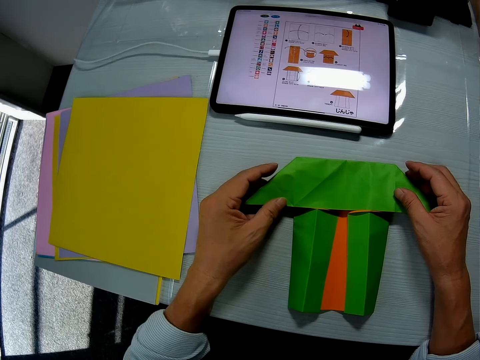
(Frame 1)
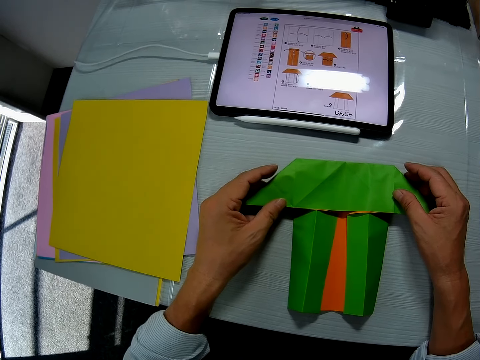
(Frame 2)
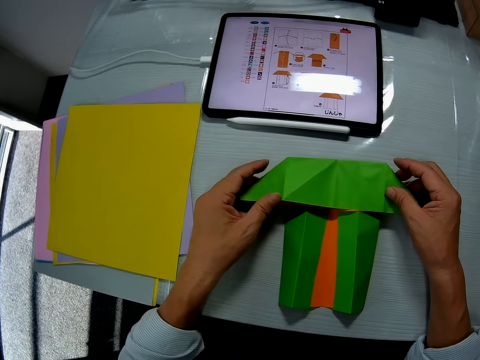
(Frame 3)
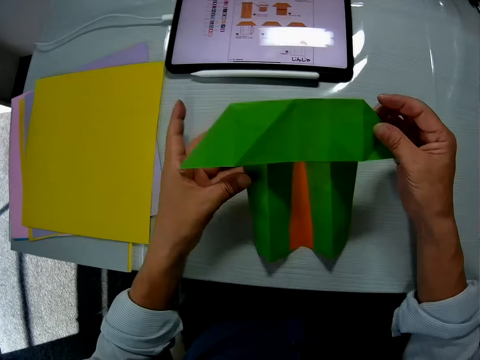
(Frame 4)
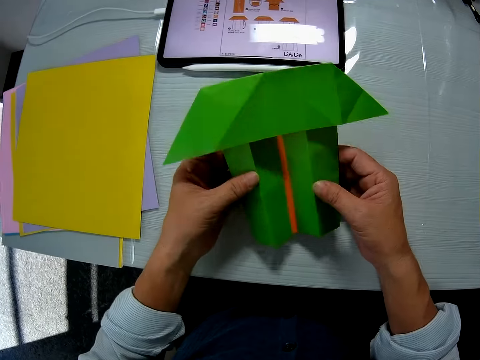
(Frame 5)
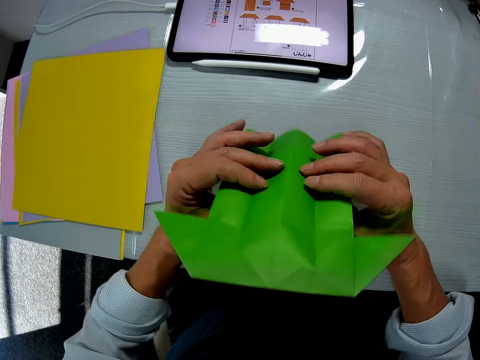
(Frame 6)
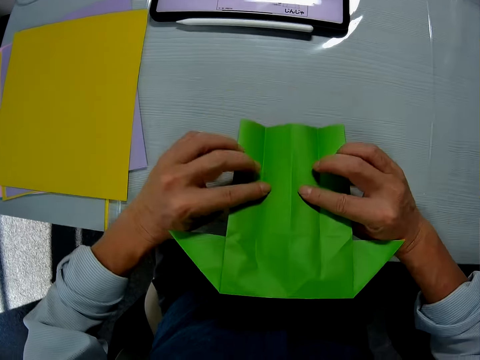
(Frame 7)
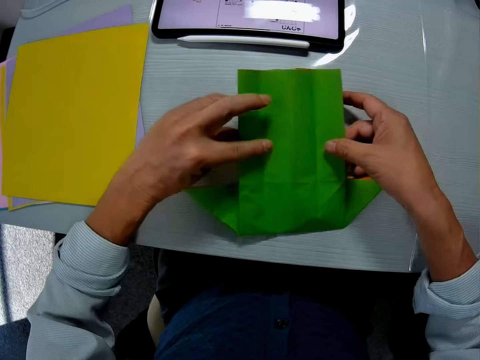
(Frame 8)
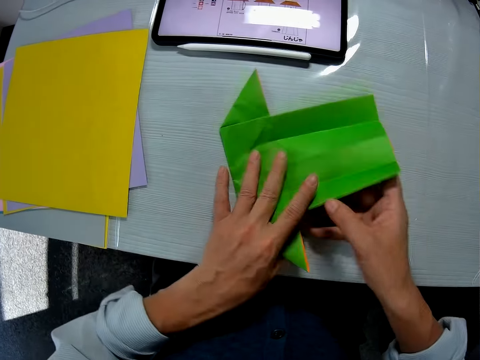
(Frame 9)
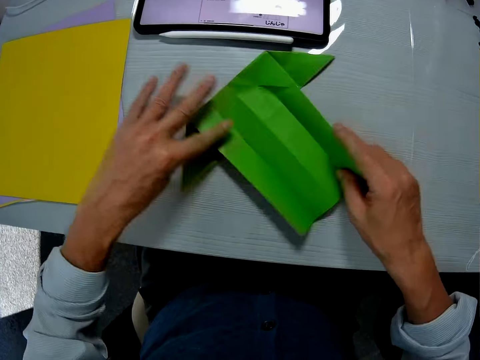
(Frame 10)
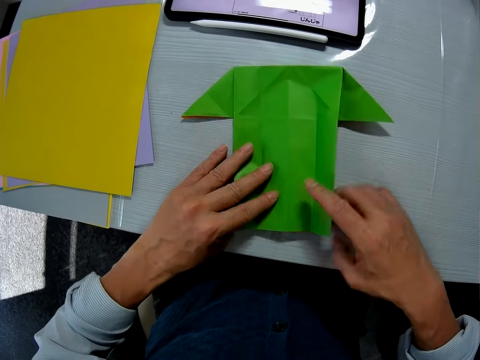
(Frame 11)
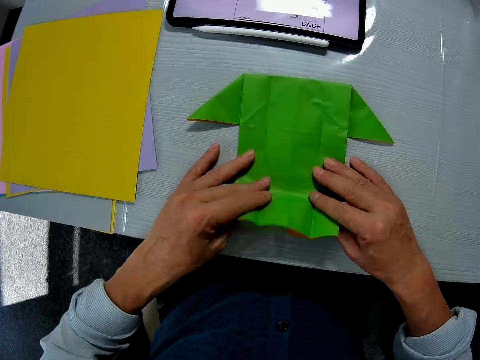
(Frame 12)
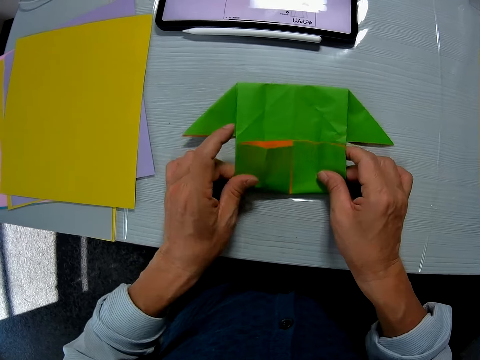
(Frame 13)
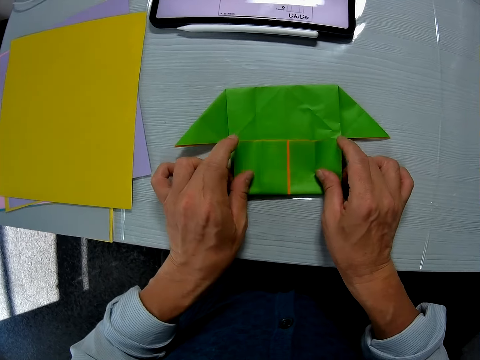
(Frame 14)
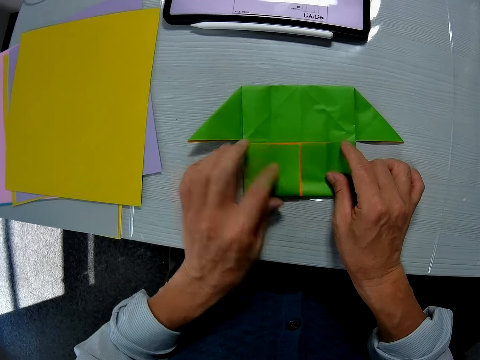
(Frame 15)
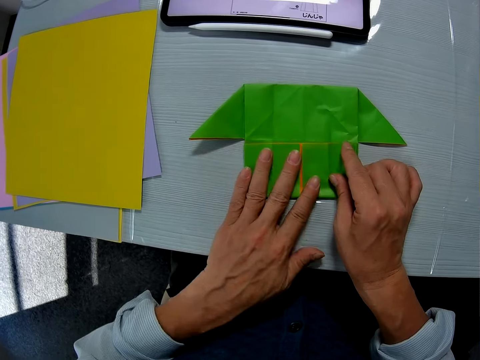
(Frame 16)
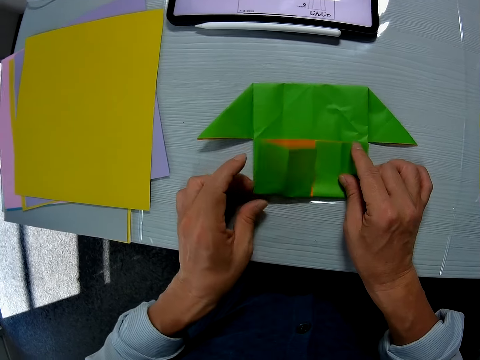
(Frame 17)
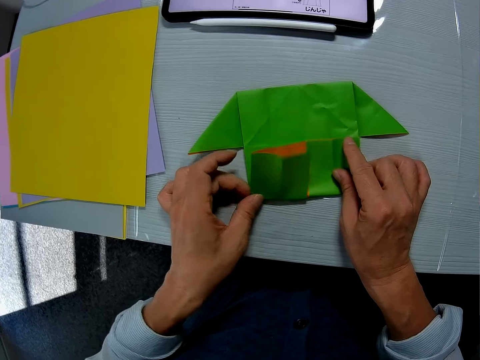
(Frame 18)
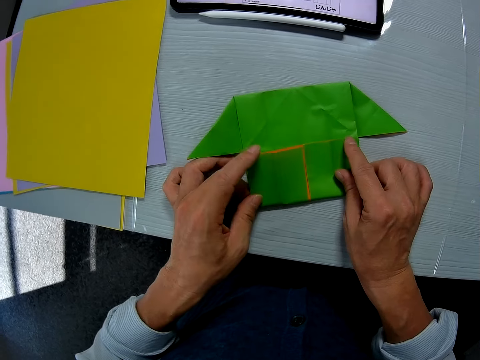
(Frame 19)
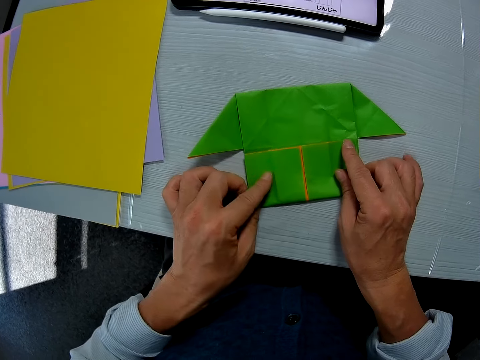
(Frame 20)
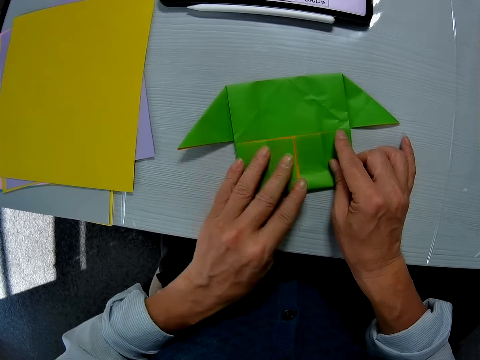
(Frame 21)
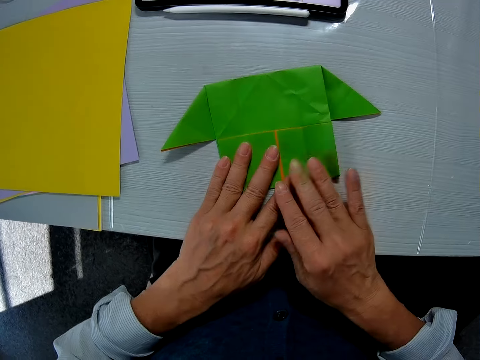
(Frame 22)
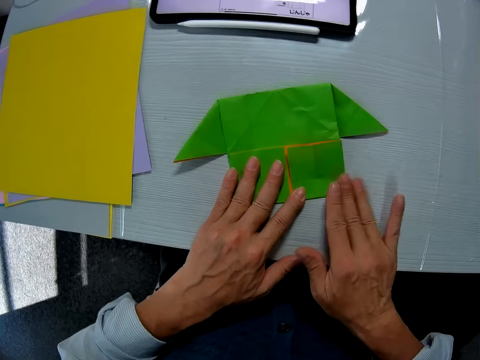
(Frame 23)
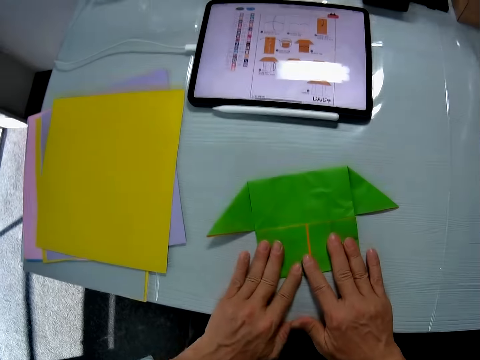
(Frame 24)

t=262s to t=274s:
The camera wearer turns the manila paper. They fold the manila paper.

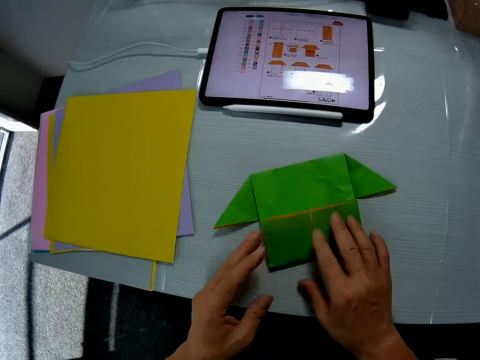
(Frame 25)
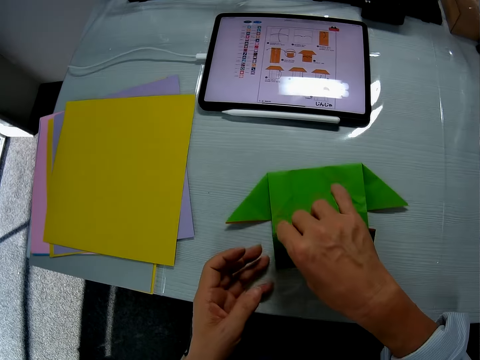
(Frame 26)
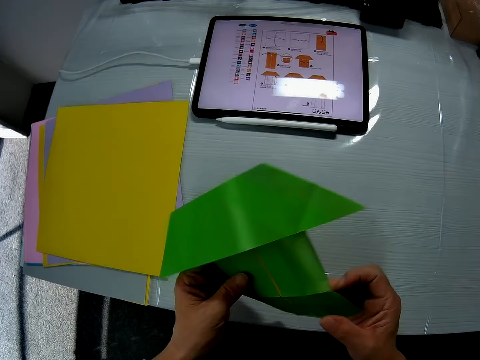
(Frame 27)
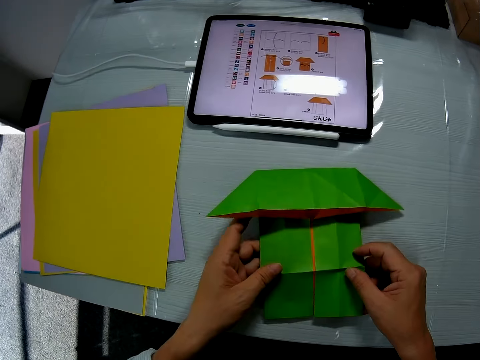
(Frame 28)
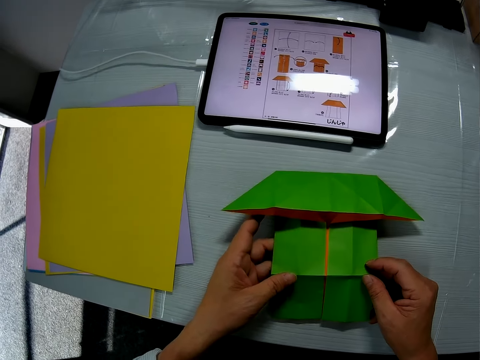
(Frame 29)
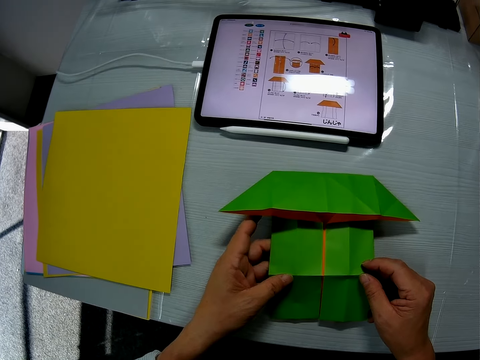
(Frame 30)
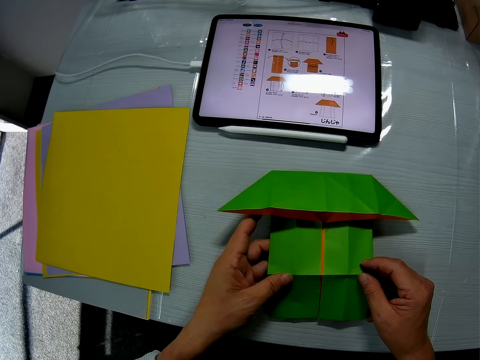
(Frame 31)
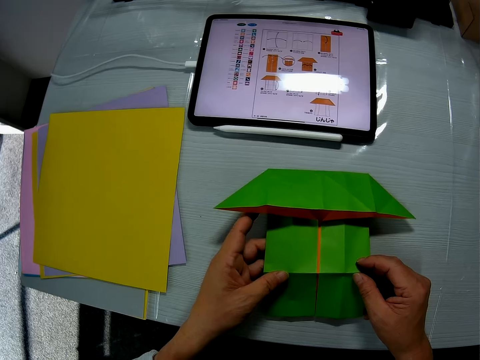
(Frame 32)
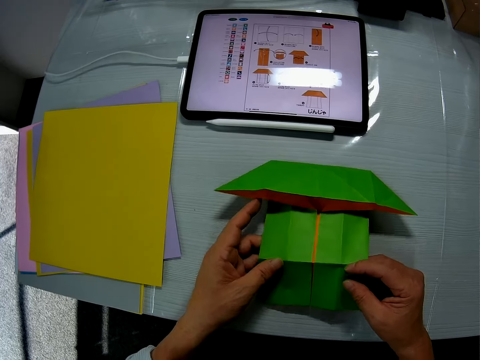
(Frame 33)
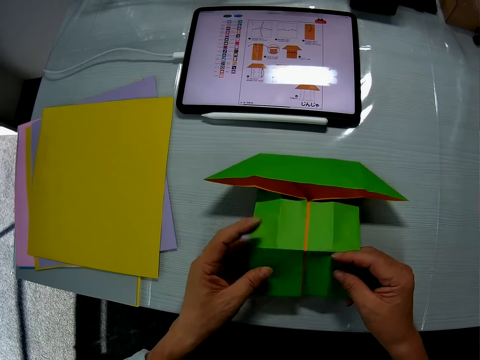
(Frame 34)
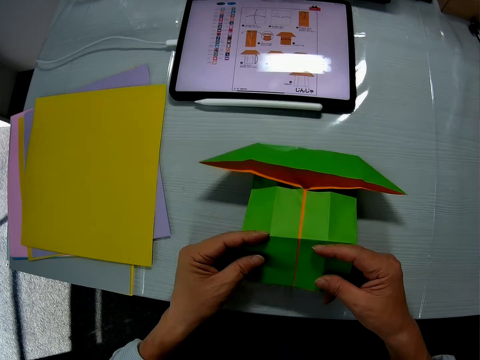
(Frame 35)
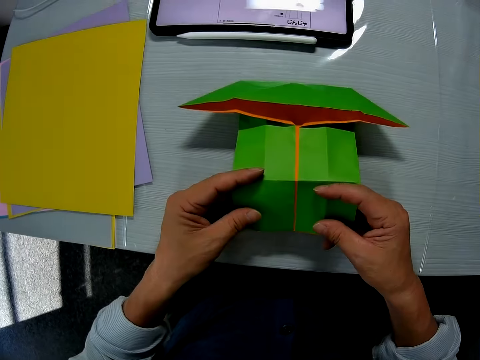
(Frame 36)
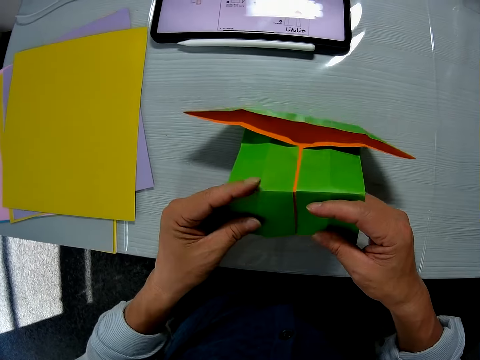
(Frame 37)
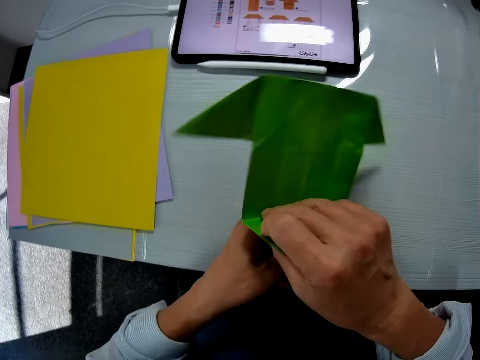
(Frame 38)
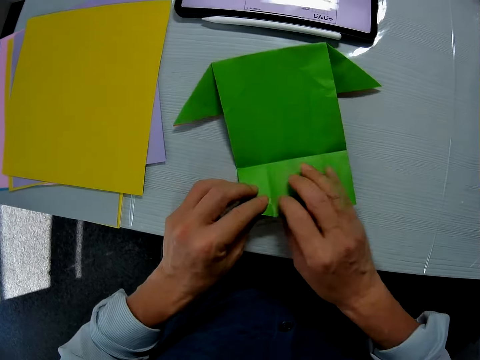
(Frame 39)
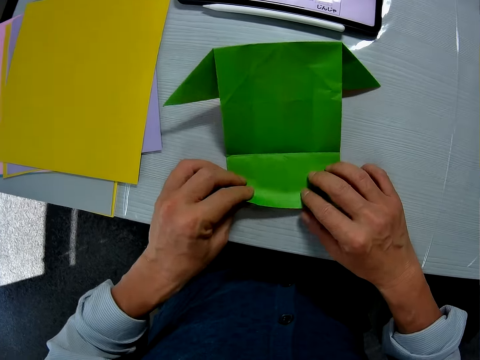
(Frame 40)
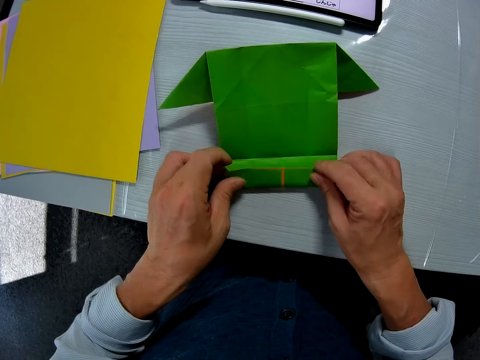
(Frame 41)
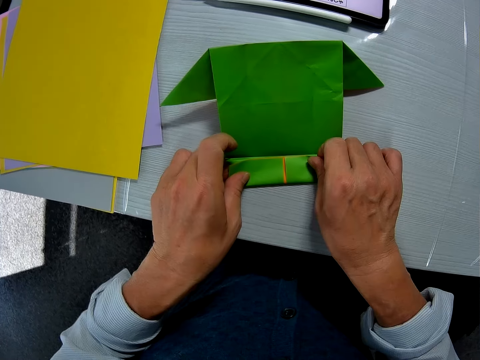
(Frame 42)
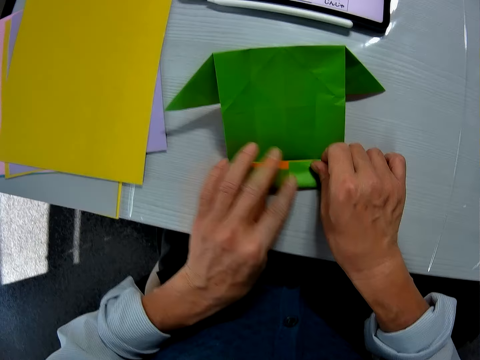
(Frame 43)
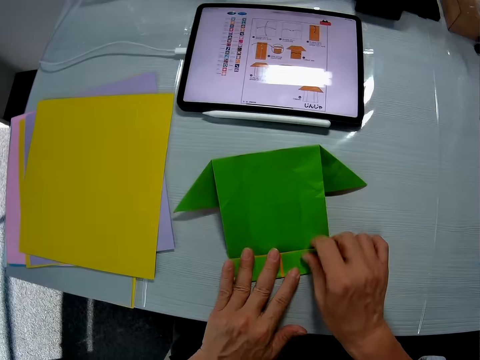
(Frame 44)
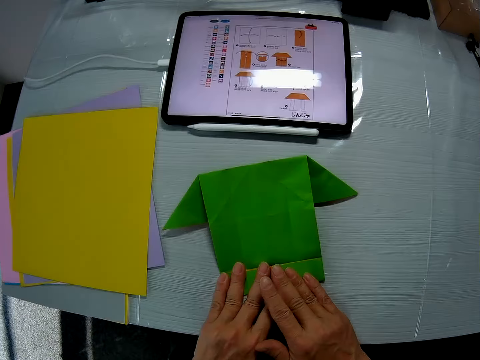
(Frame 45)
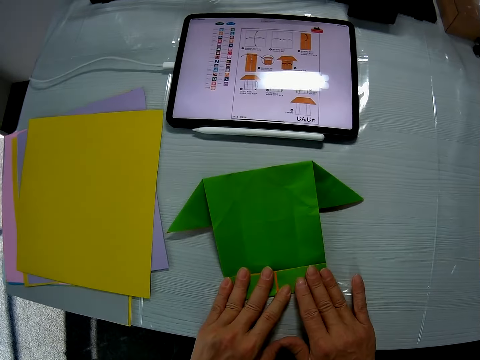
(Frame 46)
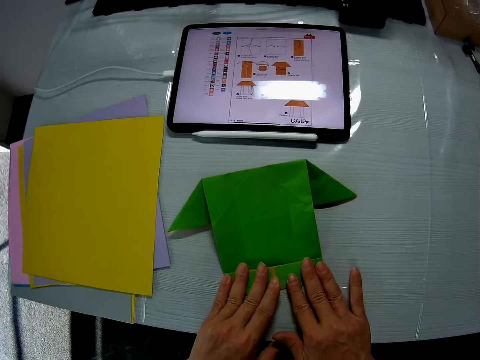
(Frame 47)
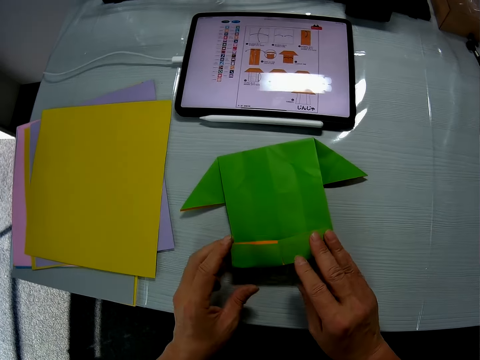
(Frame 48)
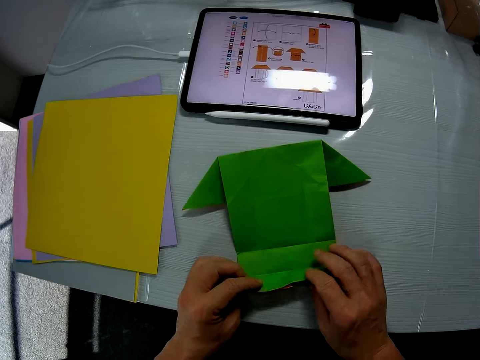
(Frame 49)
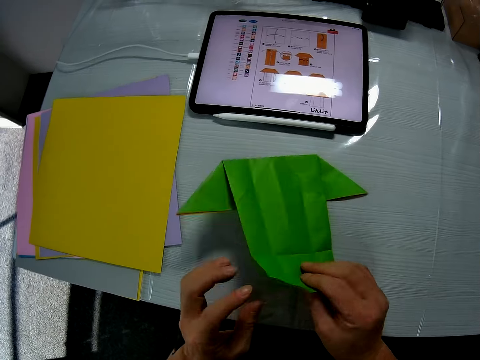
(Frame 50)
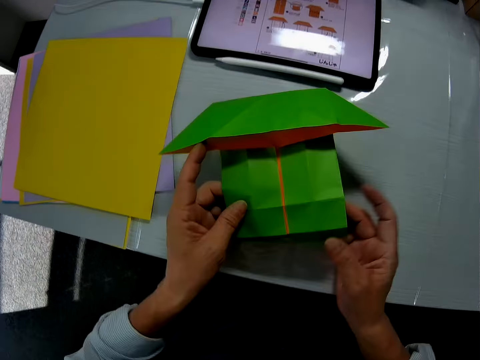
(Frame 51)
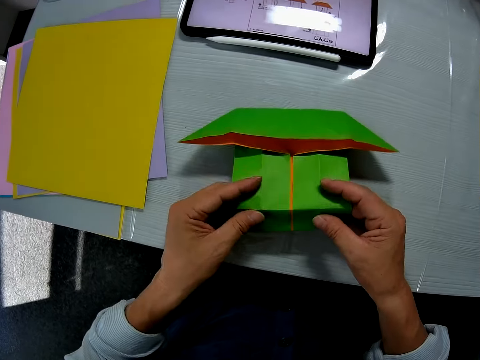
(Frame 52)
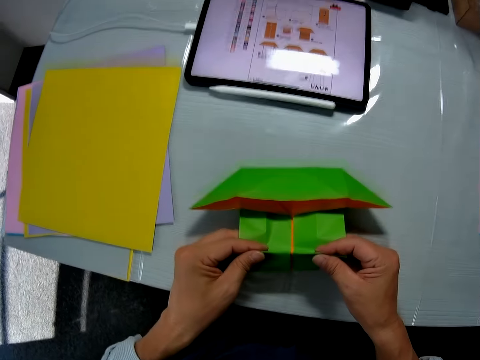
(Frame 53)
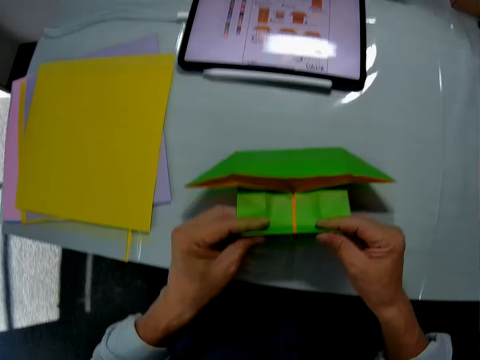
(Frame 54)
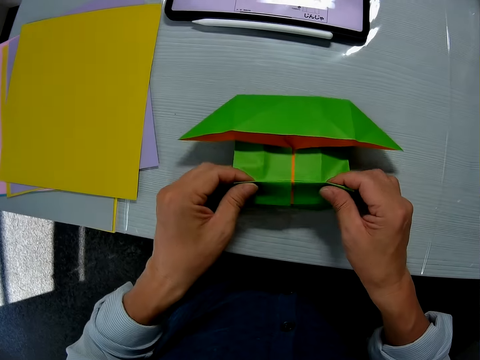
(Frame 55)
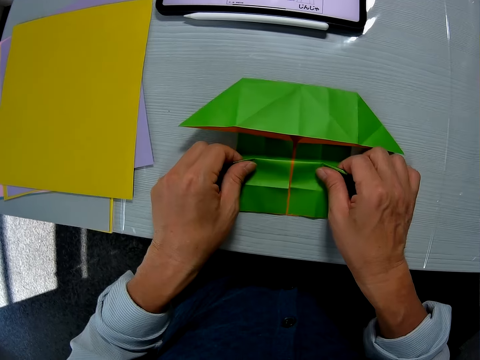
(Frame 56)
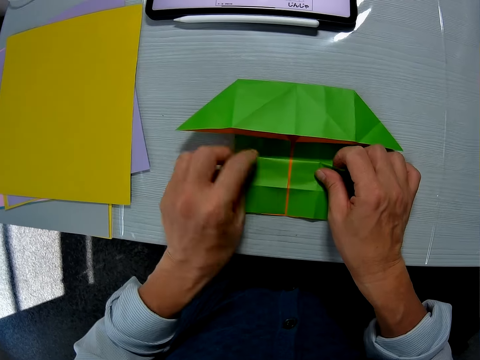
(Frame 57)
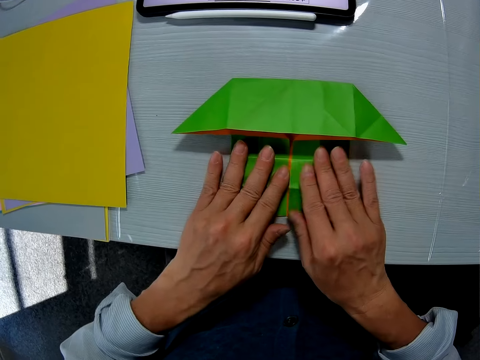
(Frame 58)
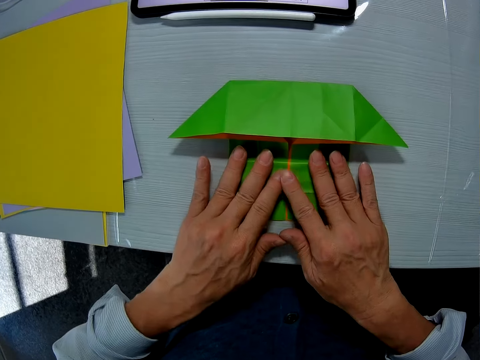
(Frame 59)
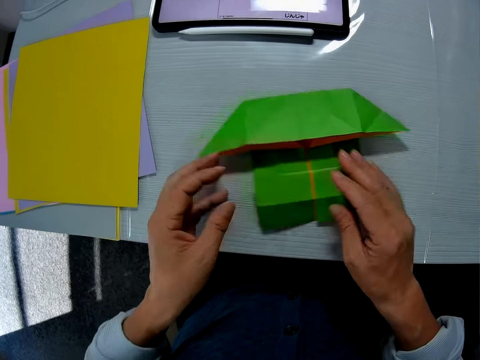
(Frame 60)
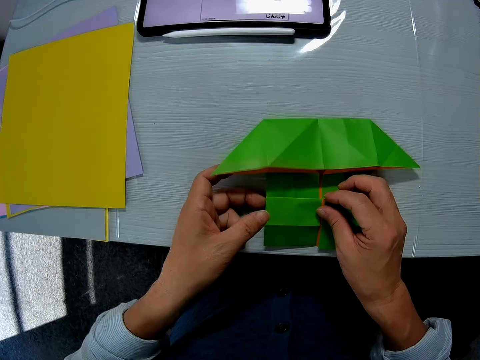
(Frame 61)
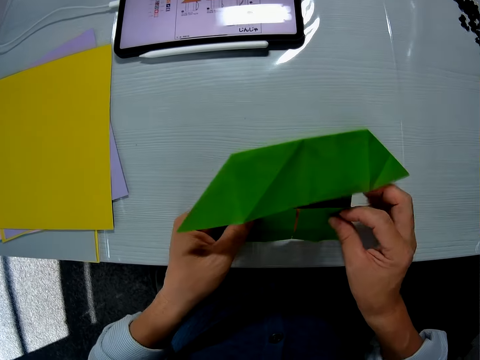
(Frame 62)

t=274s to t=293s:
The camera wearer turns the manila paper. They look at the drawings on the tablet. They turn the manila paper. They fold the manila paper. They turn the paper. They fold the paper.
